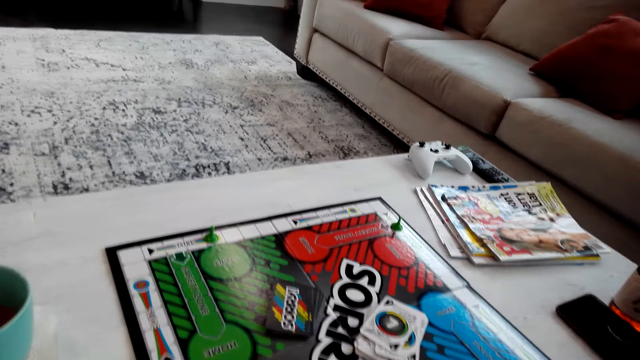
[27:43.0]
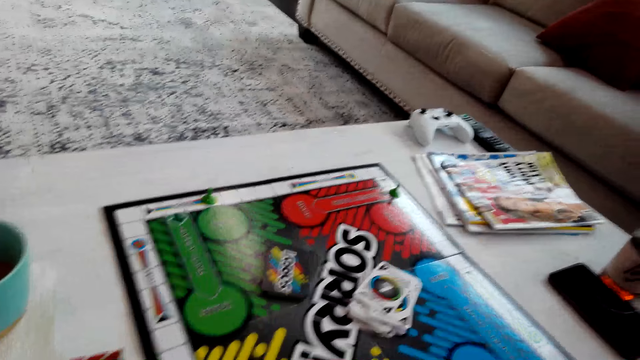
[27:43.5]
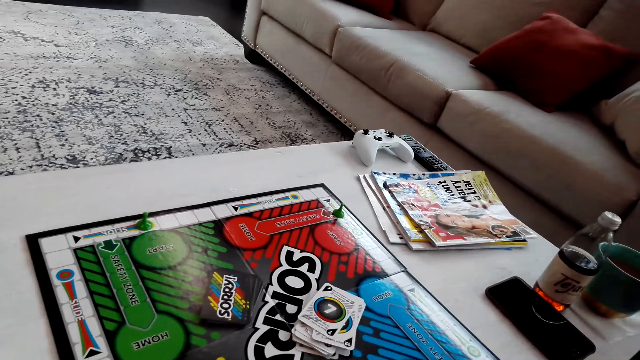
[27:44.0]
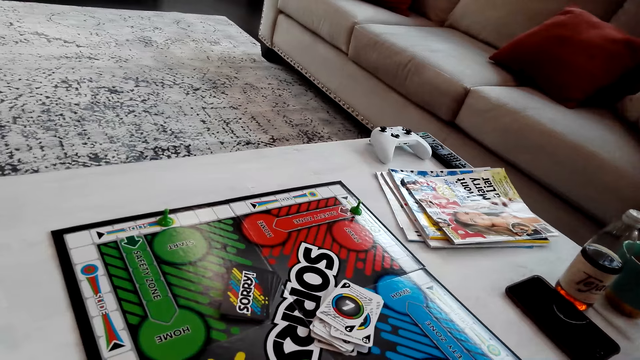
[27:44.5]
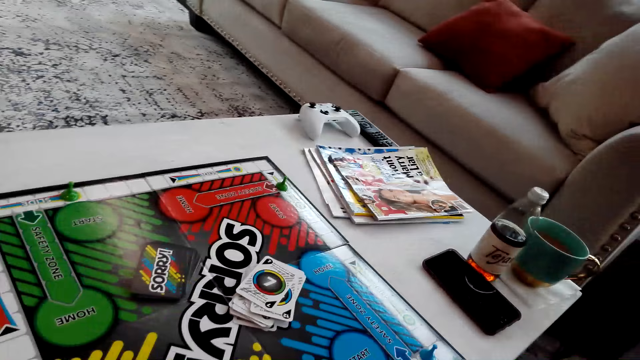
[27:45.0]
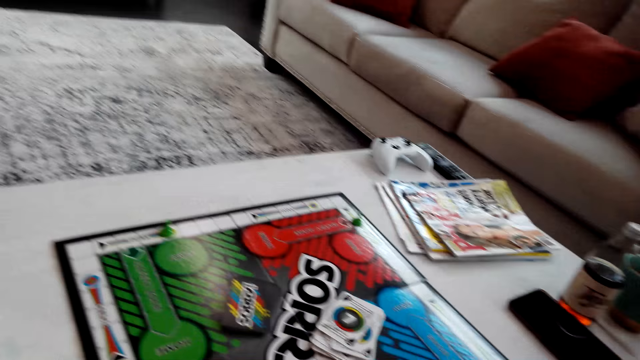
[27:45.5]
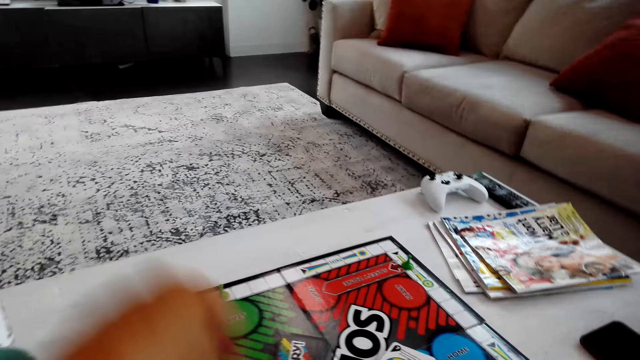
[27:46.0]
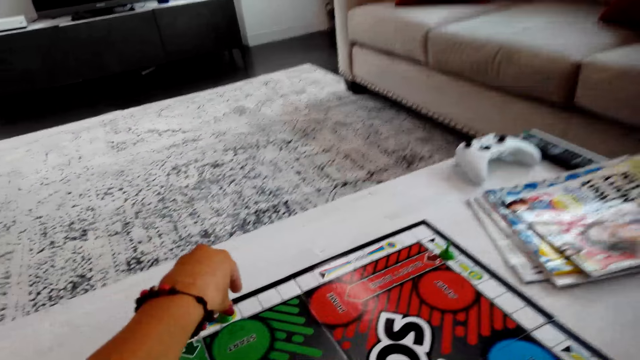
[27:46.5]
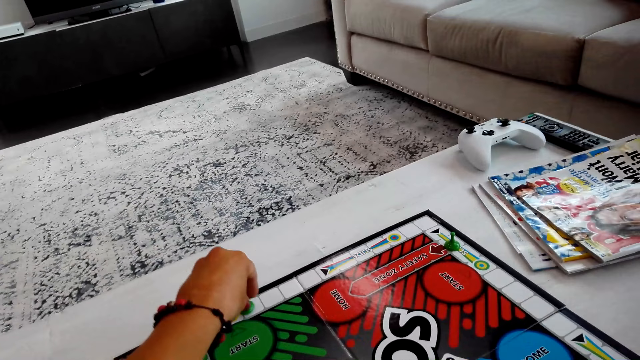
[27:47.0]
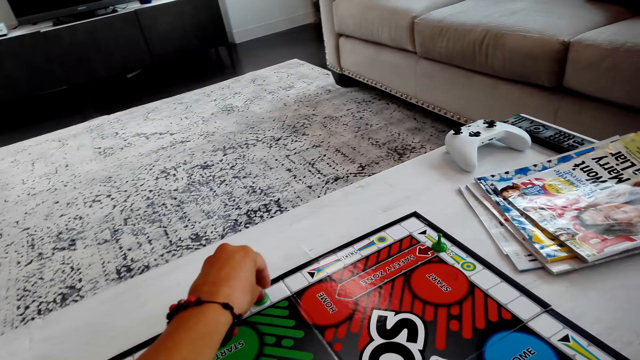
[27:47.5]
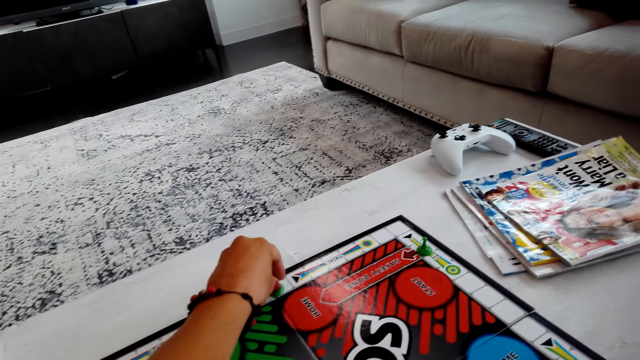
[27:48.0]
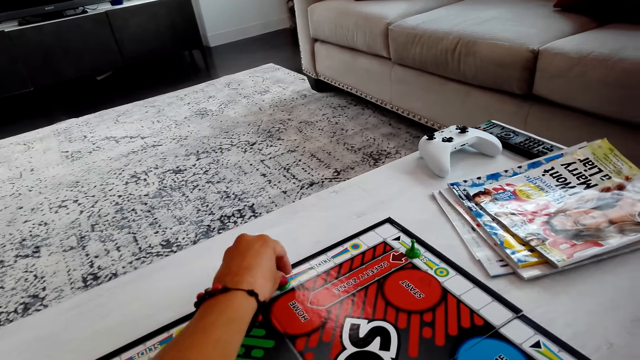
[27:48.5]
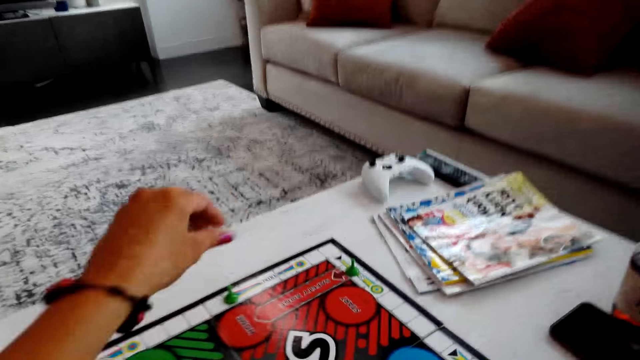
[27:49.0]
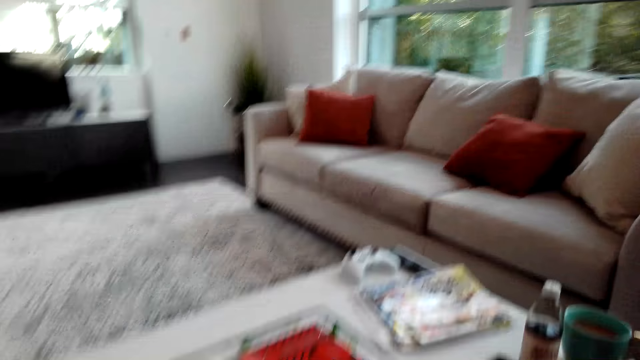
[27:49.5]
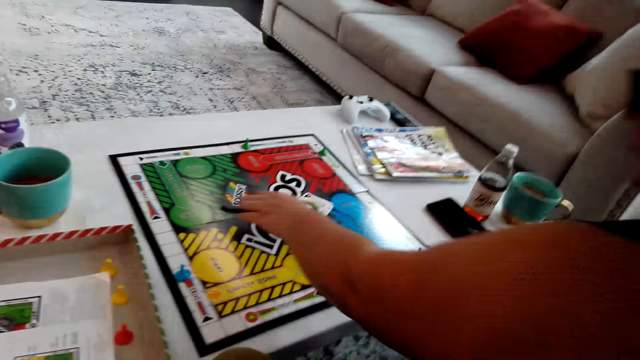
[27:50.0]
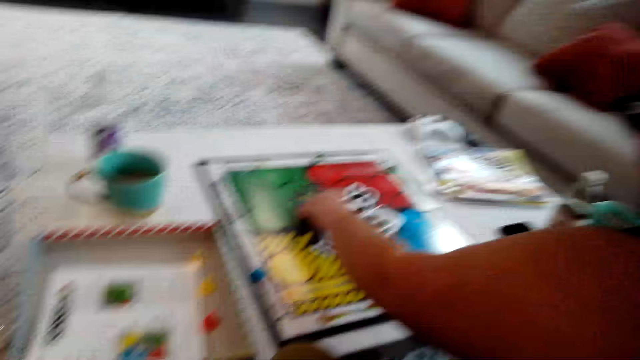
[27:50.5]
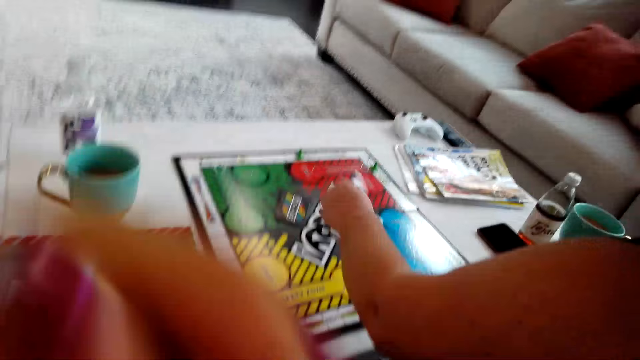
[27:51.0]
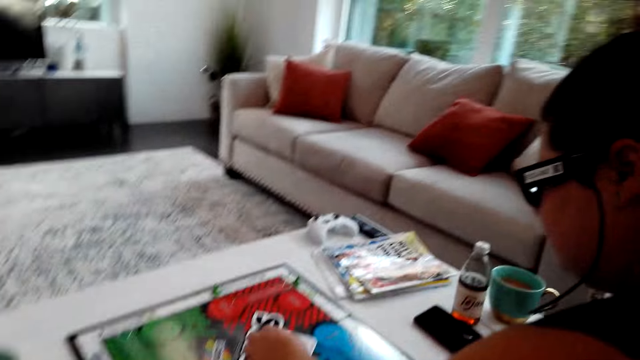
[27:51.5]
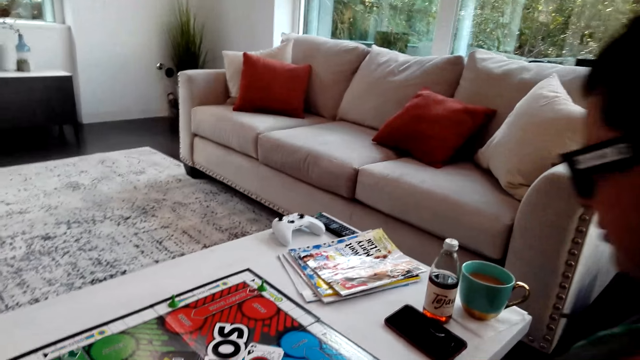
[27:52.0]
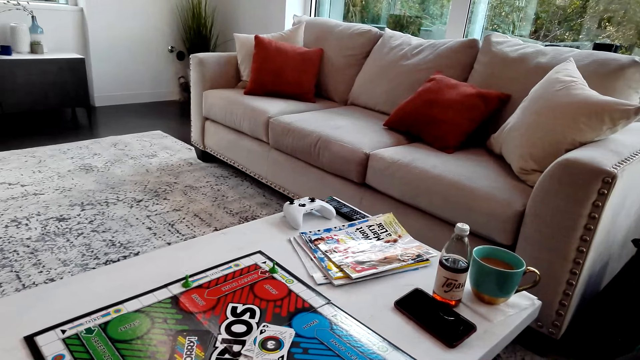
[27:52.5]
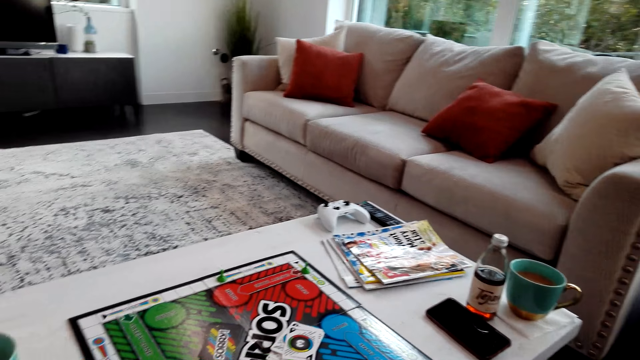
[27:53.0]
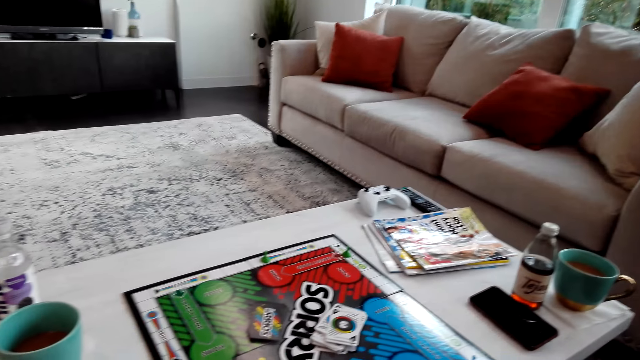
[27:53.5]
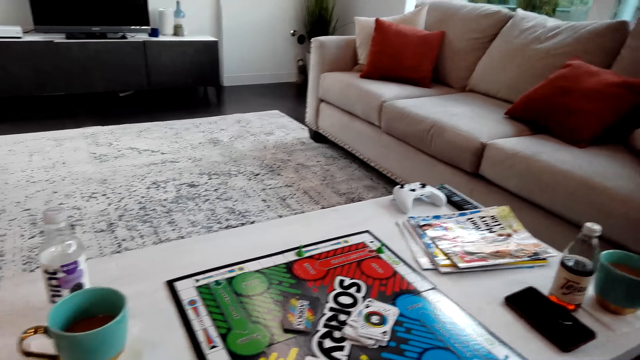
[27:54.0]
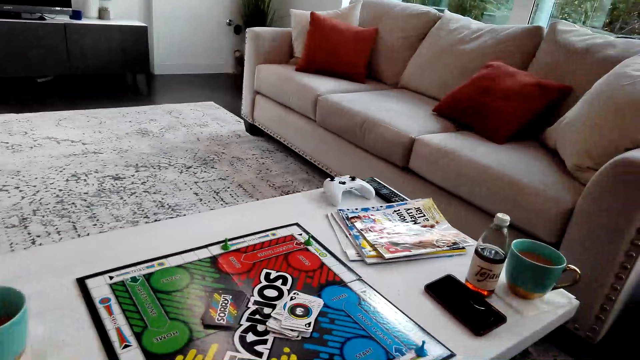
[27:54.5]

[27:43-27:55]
The camera wearer moves the Sorry game piece. They play a Ludo game. A woman picks a card on the board. The woman plays the Ludo game.

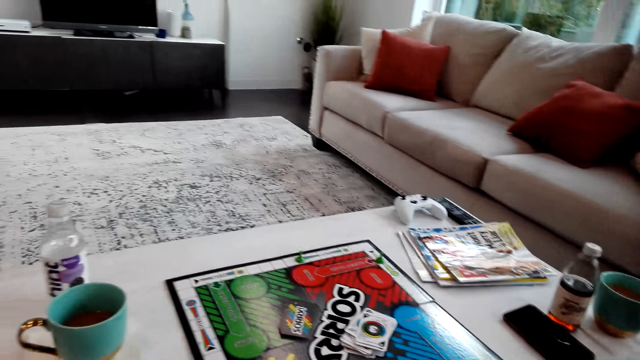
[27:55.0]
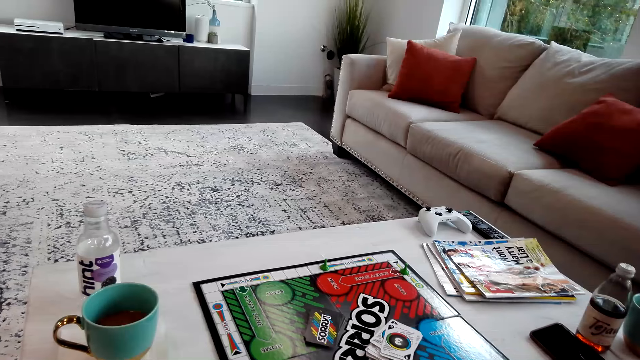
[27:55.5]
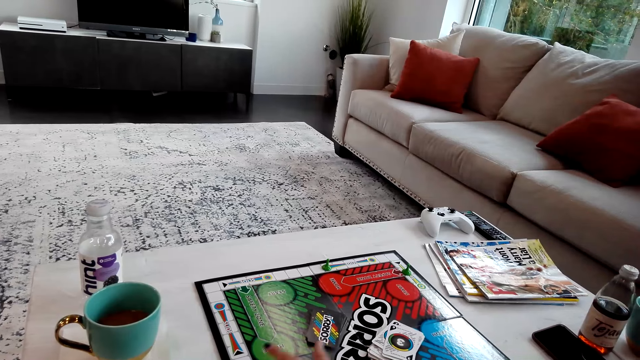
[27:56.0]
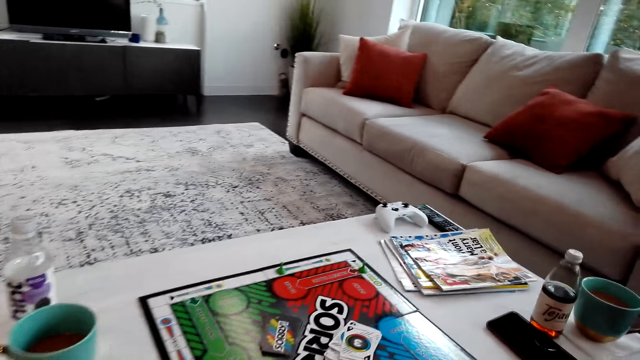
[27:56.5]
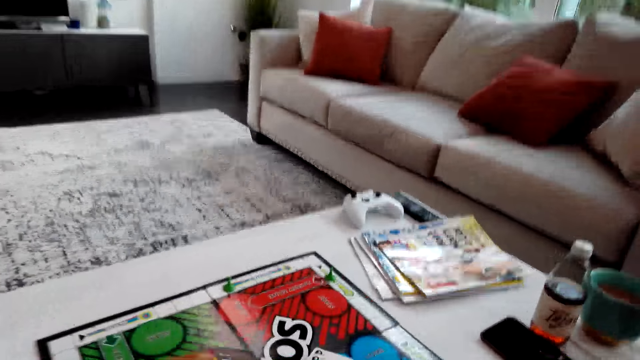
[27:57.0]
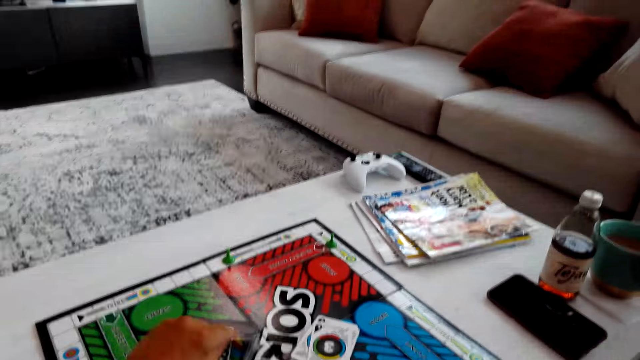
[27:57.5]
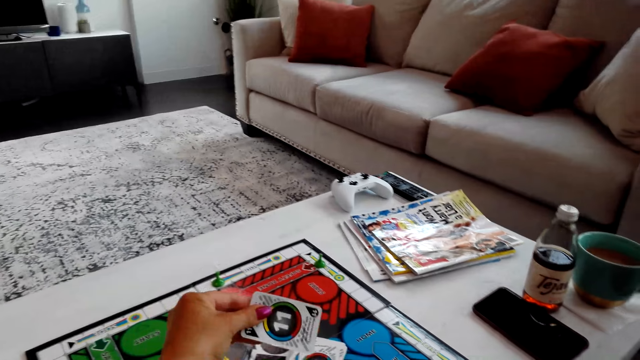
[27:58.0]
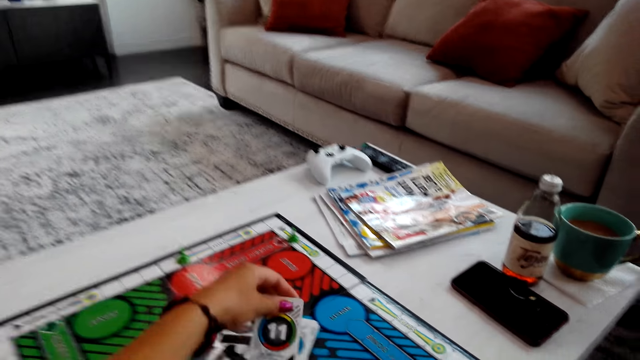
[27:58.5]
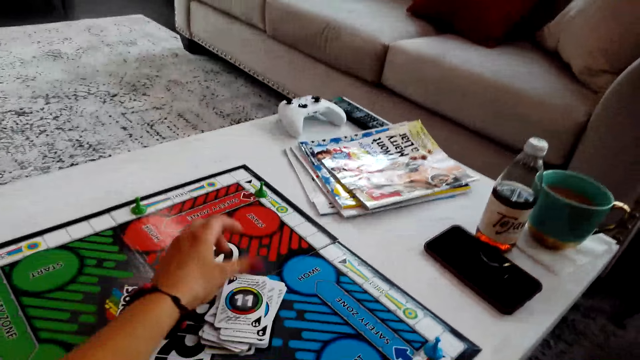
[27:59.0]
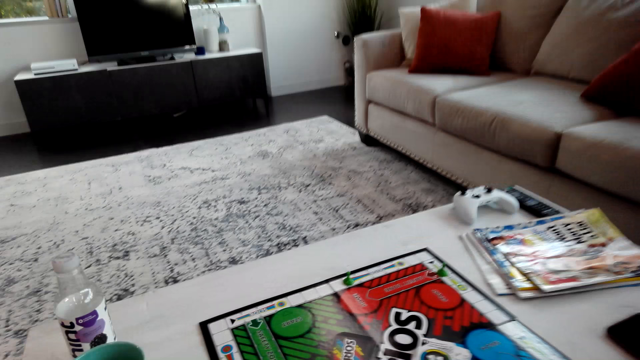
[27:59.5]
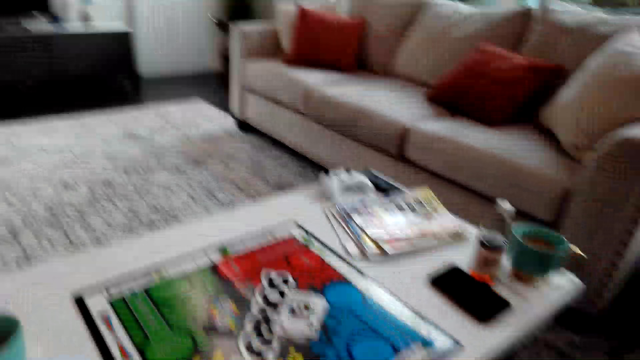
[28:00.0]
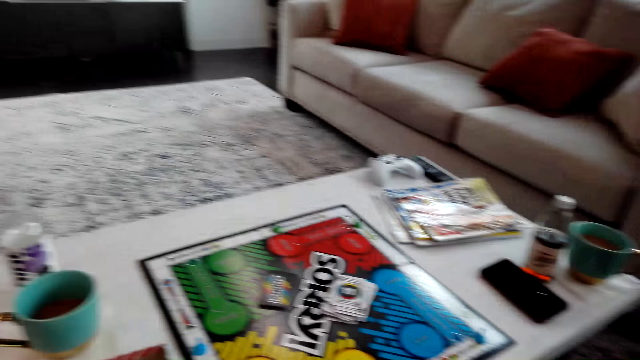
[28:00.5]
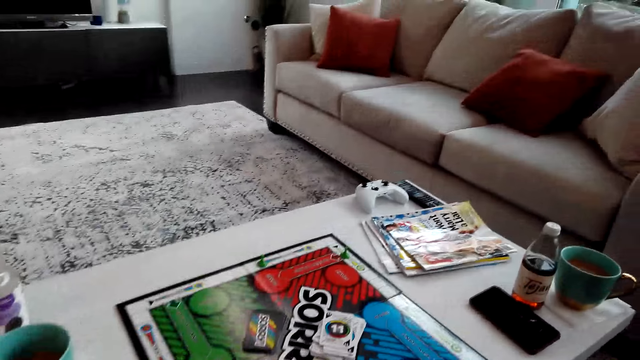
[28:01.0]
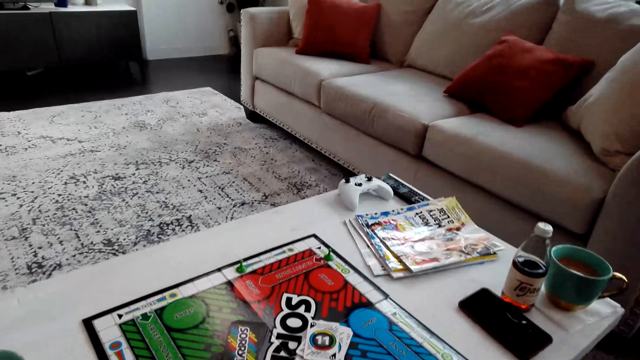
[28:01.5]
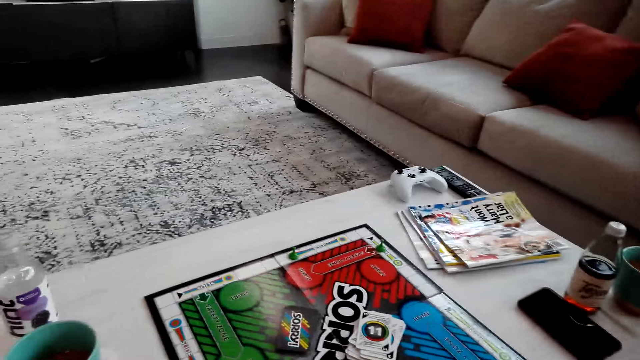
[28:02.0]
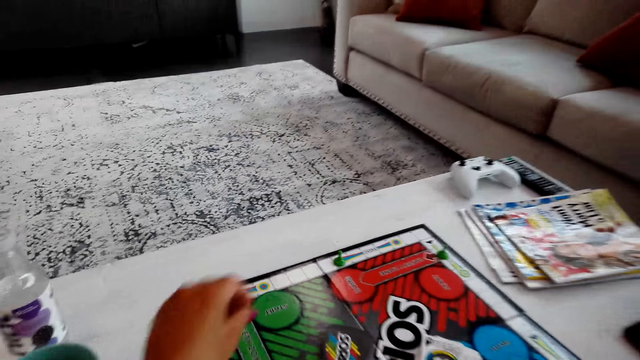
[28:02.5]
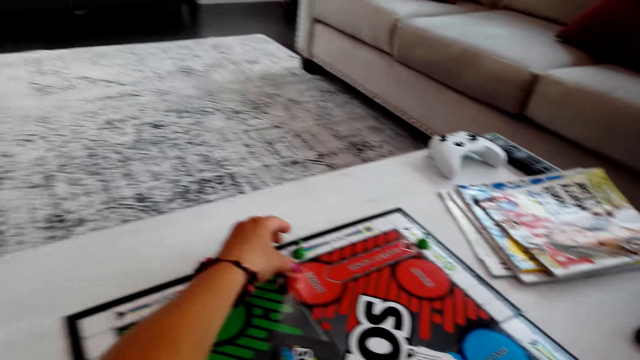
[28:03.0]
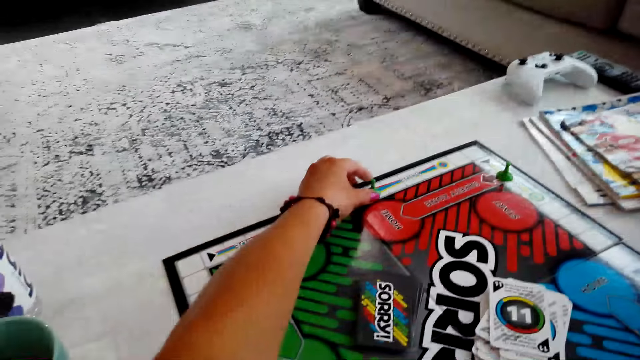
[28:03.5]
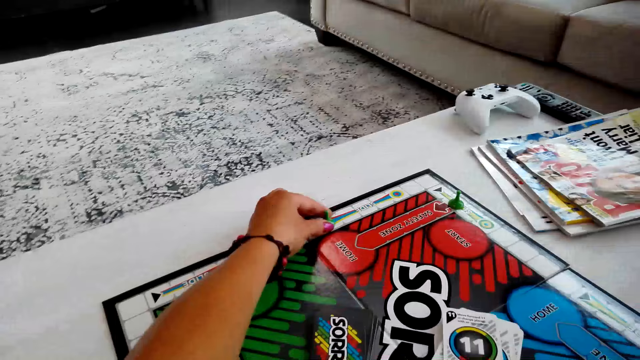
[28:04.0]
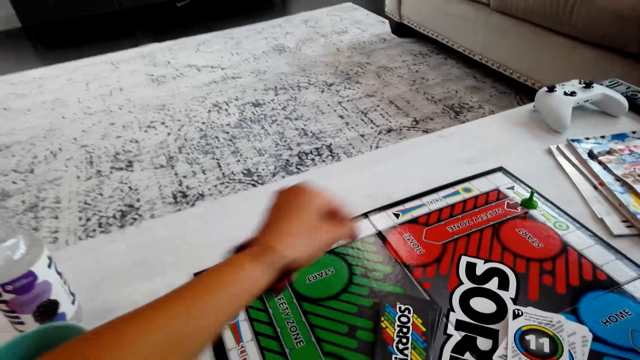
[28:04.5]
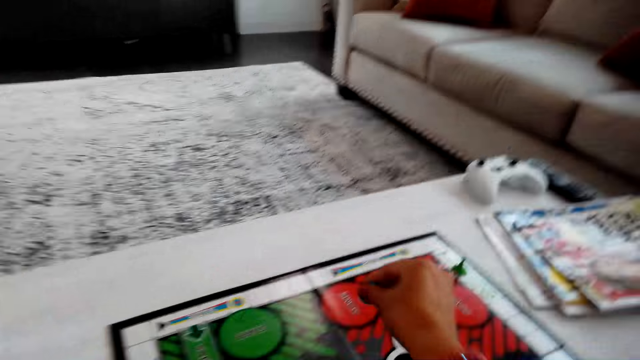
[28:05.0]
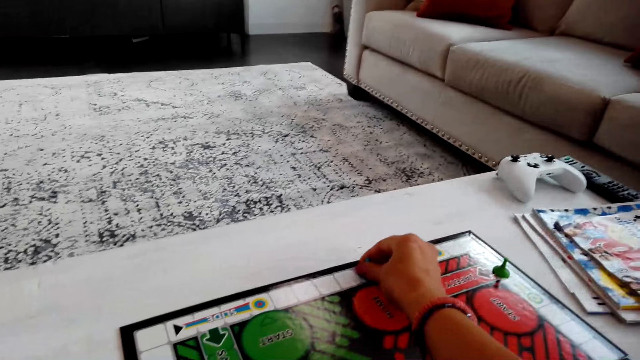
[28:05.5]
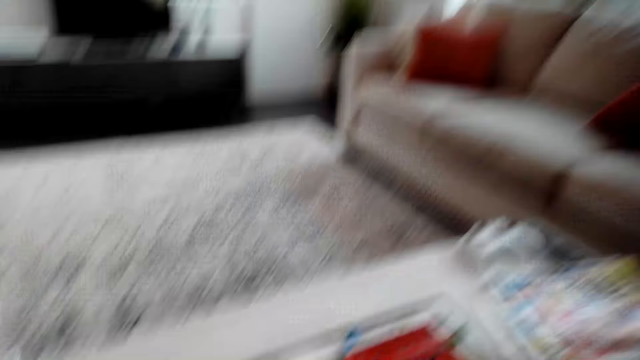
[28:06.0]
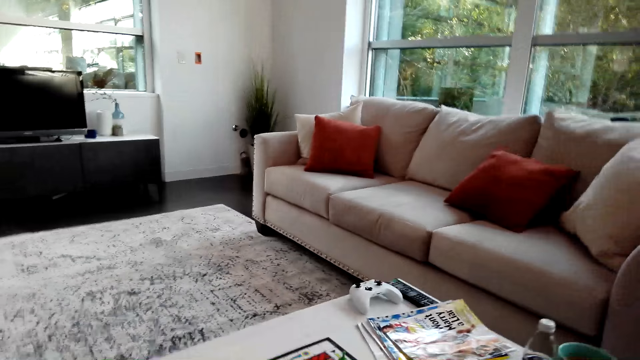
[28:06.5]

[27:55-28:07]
The camera wearer picks a sorry game card on the sorry game board. They put the card back on the board. They play the game. They pick the sorry game card. They place another sorry game piece on the board.
